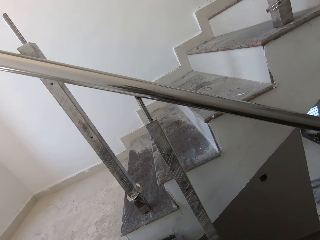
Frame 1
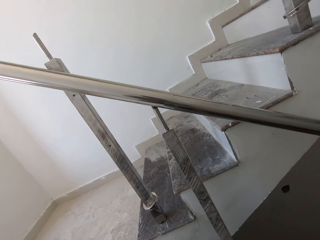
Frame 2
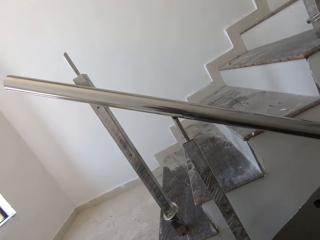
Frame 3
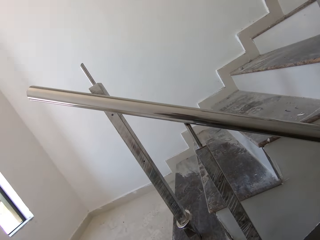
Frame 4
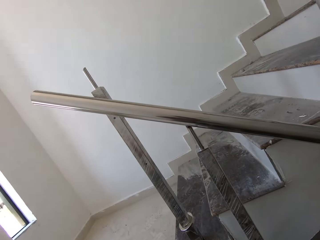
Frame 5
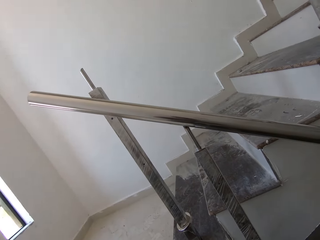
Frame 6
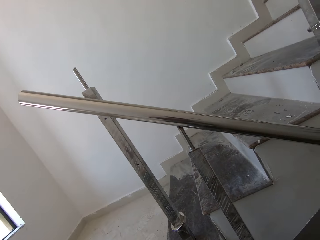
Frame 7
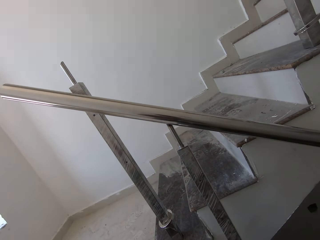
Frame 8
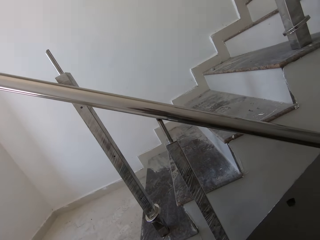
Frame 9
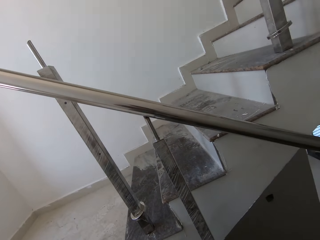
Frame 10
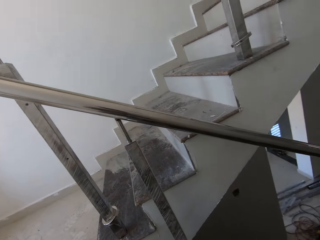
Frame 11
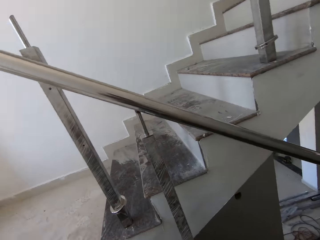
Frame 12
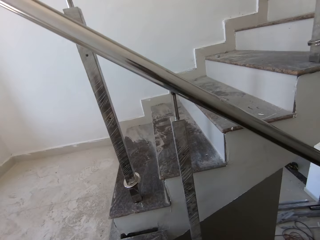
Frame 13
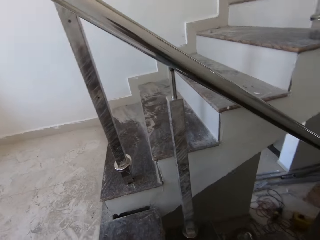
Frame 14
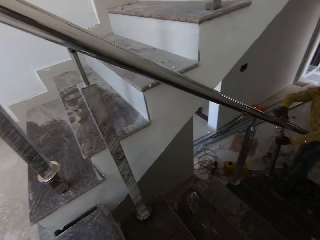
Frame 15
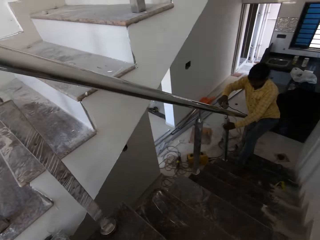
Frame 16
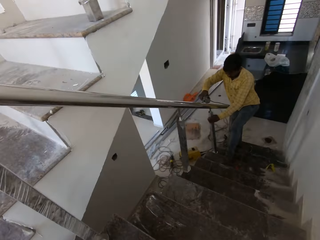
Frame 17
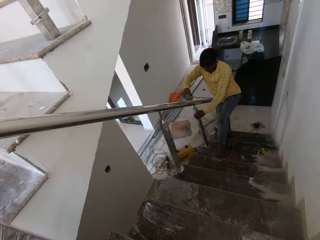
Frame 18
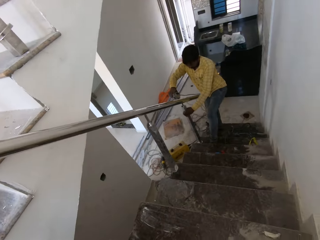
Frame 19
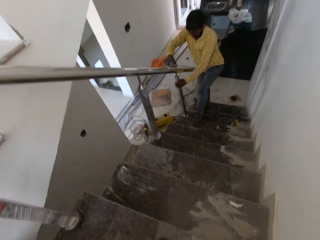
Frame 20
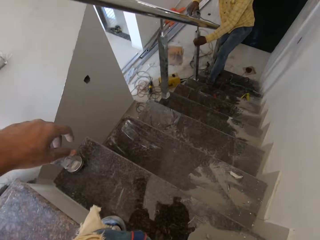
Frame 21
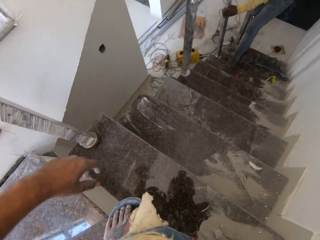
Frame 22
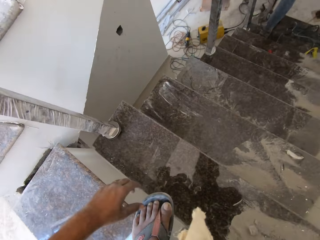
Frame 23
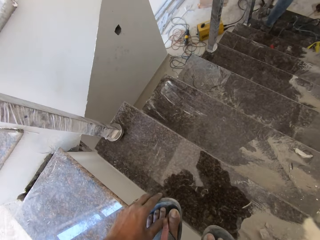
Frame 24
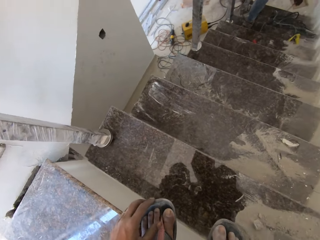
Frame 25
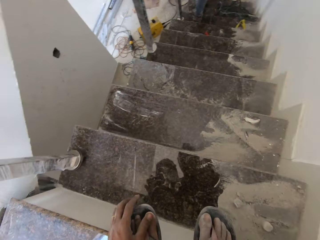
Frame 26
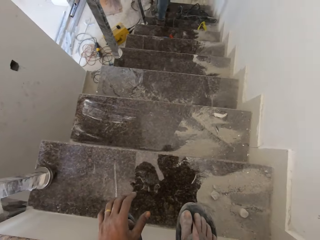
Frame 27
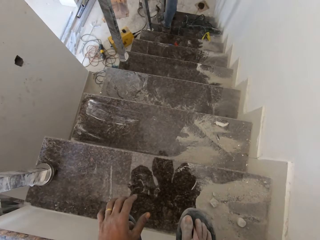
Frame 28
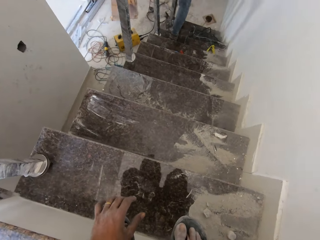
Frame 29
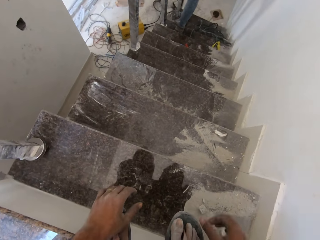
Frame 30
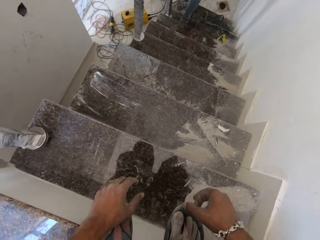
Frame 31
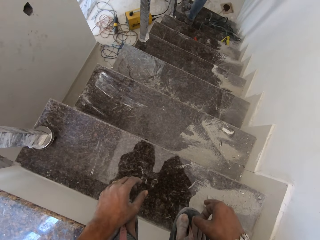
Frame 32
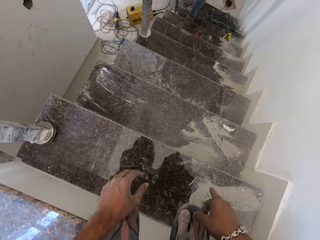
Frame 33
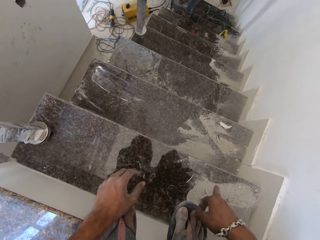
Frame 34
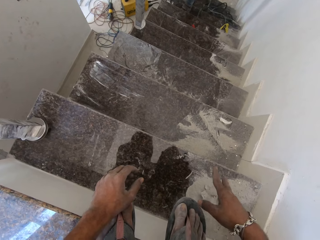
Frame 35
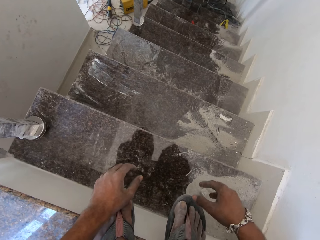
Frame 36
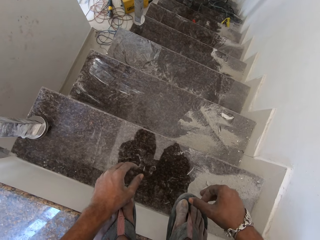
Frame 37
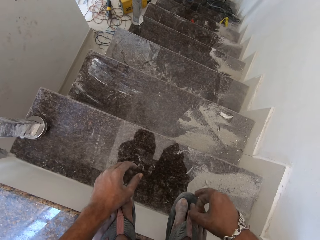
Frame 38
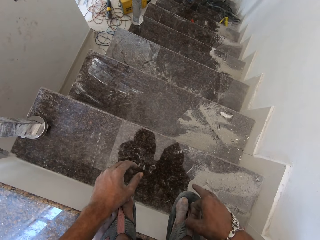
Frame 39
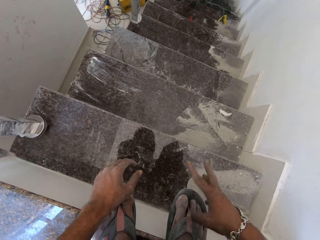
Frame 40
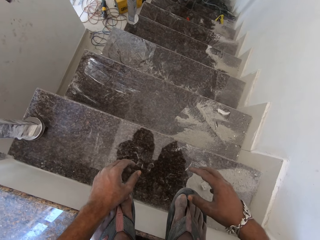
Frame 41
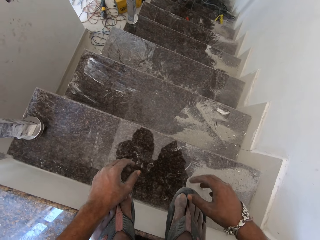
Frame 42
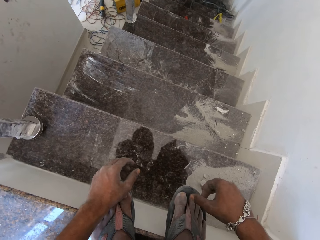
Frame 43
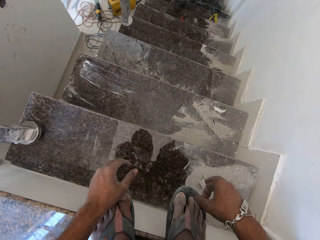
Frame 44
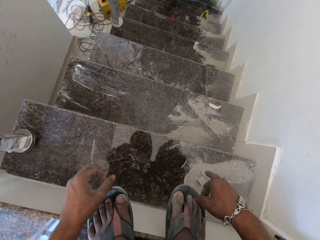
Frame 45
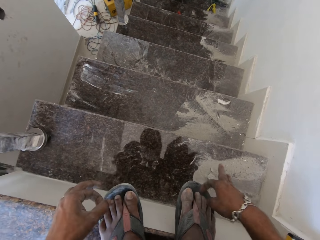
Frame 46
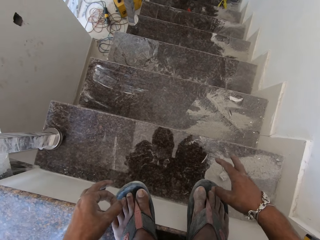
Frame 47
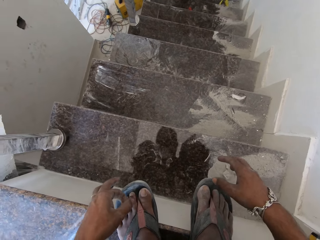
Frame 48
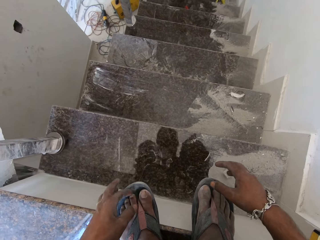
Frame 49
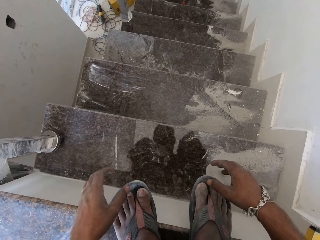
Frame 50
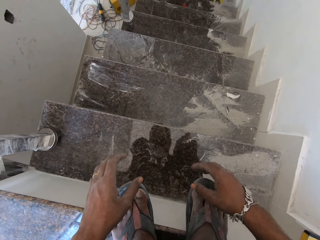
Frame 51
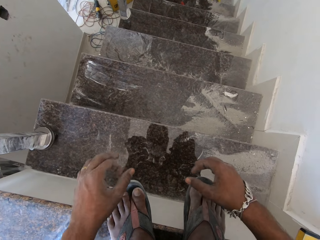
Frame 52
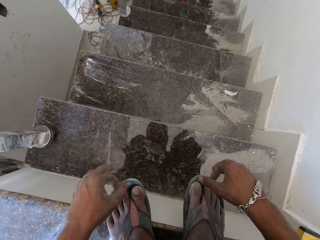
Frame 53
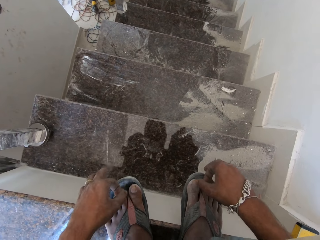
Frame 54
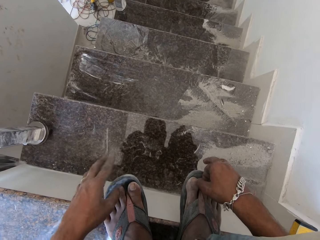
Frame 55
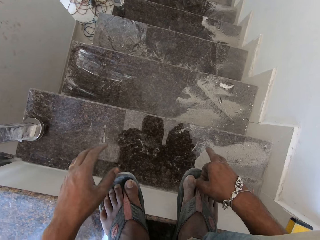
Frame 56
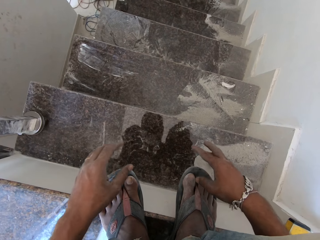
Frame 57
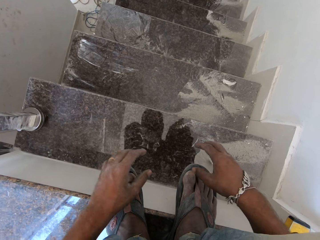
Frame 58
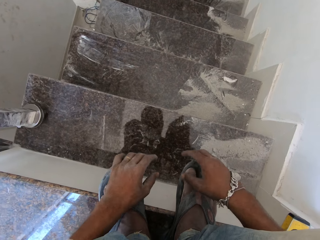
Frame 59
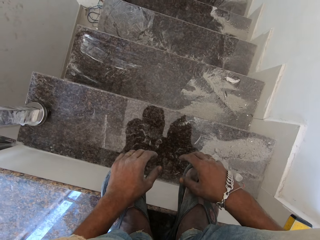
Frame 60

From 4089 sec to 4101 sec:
The camera wearer flicks dust off his slippers with his right finger. He flicks dust off his slippers with his left finger.

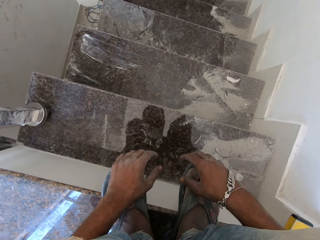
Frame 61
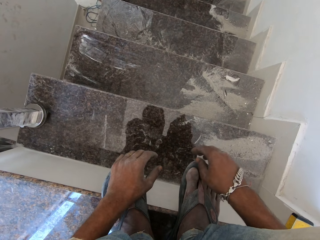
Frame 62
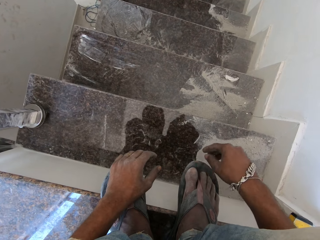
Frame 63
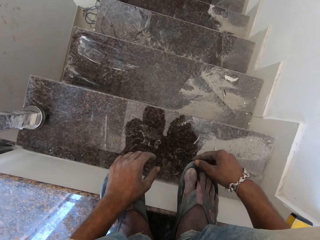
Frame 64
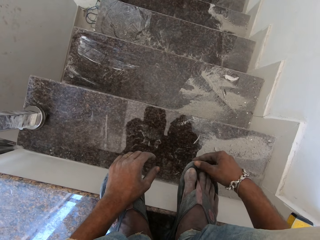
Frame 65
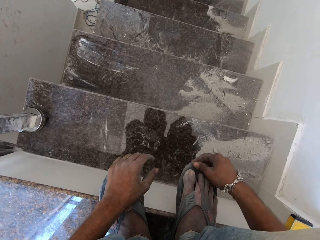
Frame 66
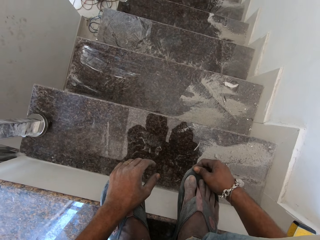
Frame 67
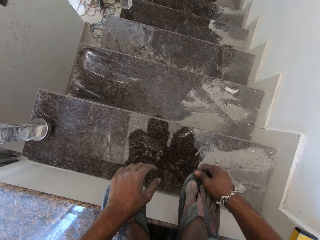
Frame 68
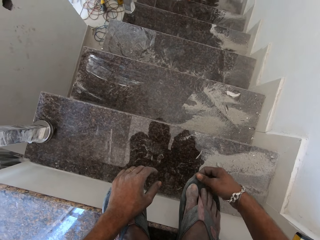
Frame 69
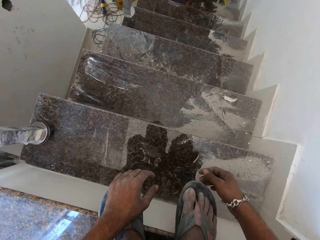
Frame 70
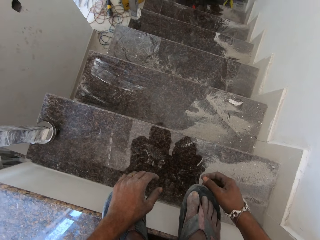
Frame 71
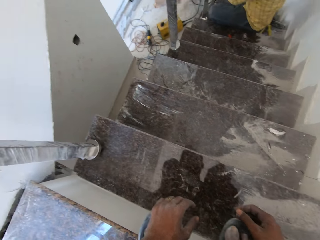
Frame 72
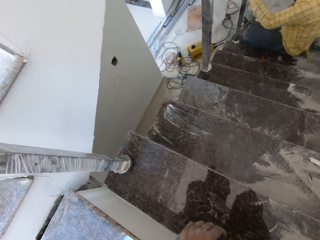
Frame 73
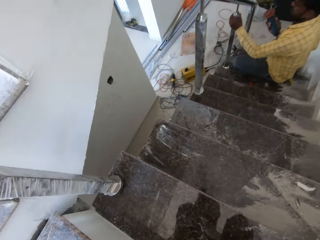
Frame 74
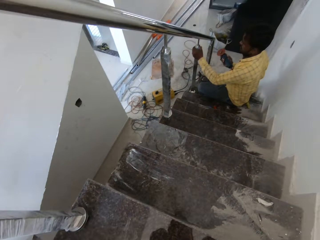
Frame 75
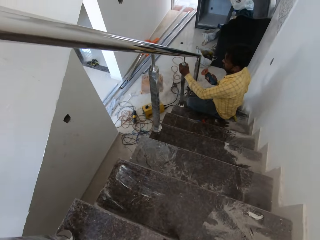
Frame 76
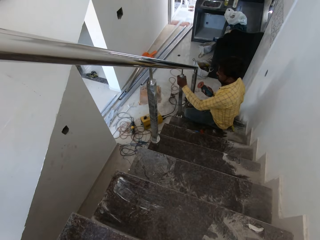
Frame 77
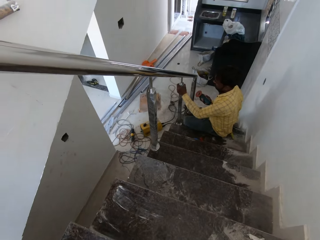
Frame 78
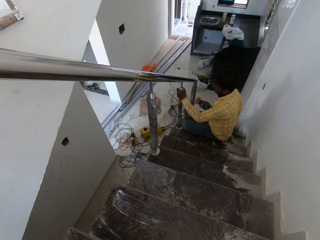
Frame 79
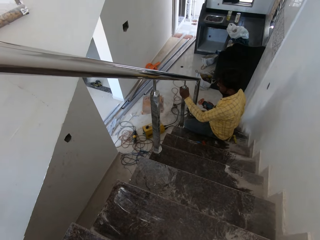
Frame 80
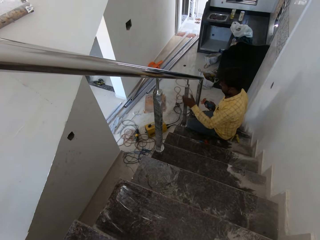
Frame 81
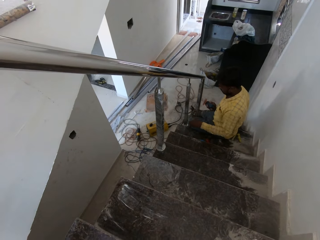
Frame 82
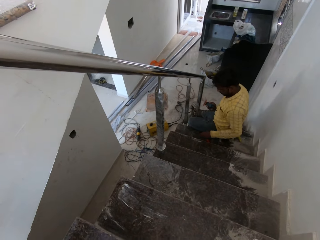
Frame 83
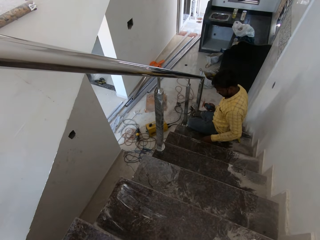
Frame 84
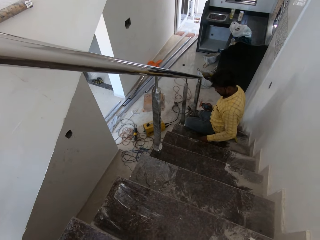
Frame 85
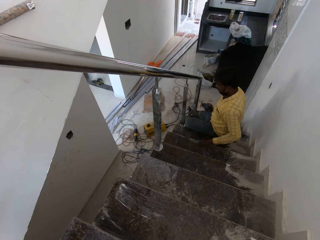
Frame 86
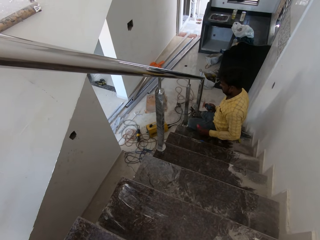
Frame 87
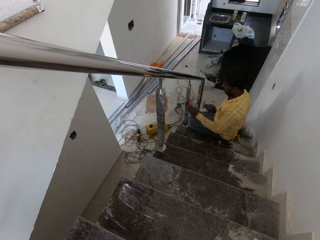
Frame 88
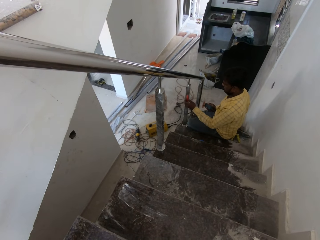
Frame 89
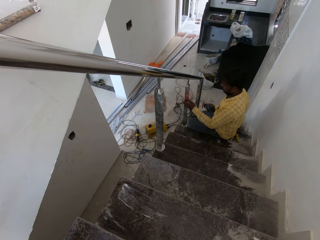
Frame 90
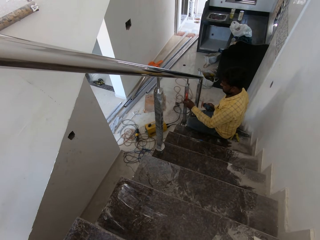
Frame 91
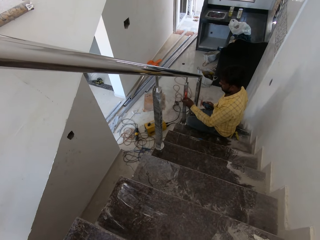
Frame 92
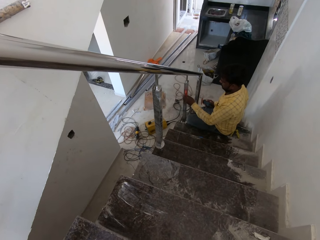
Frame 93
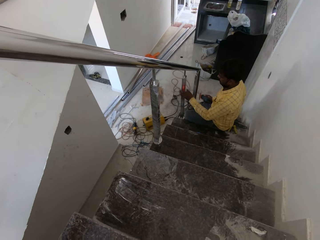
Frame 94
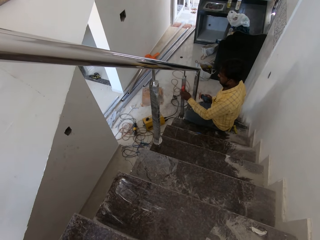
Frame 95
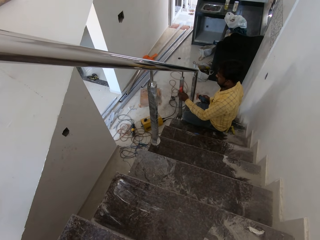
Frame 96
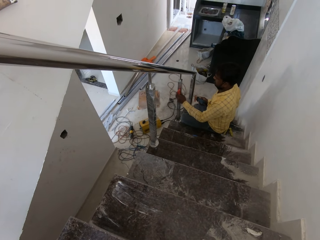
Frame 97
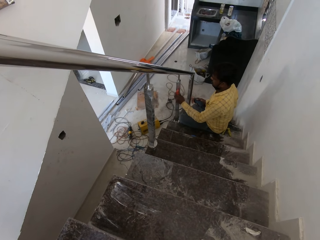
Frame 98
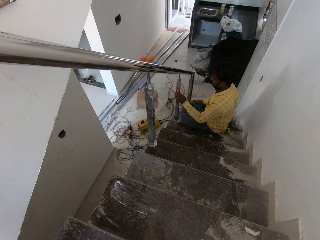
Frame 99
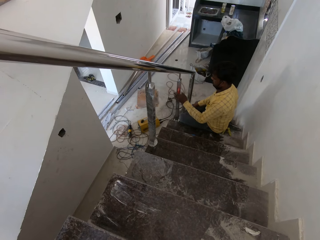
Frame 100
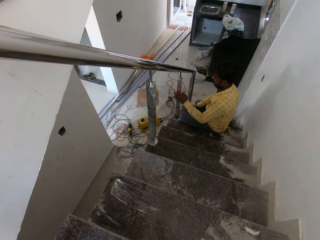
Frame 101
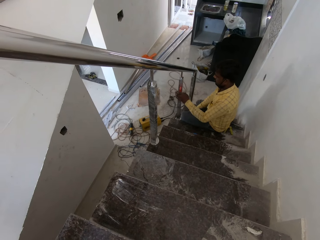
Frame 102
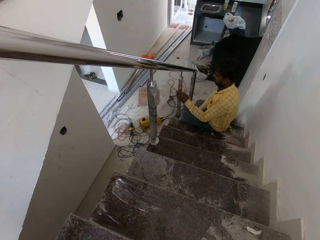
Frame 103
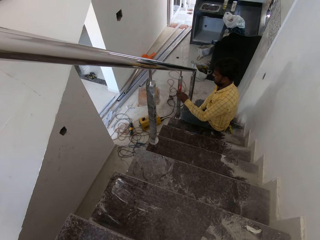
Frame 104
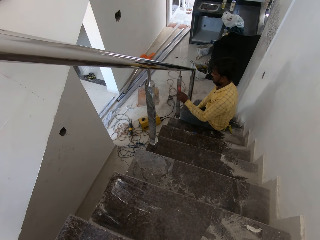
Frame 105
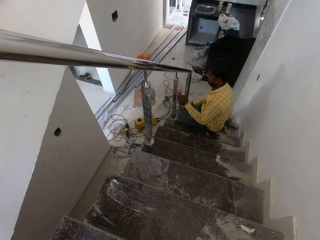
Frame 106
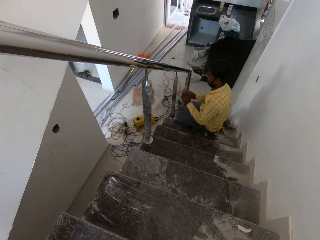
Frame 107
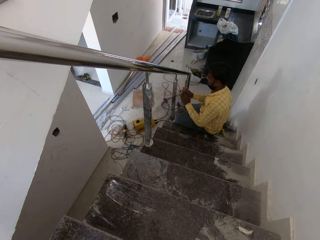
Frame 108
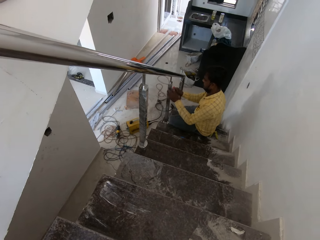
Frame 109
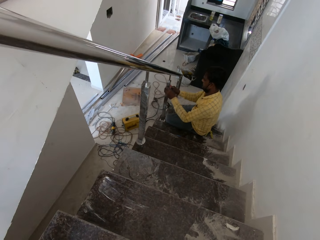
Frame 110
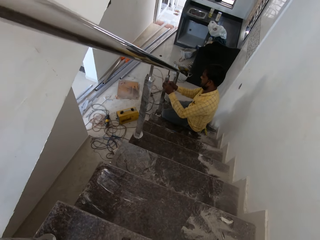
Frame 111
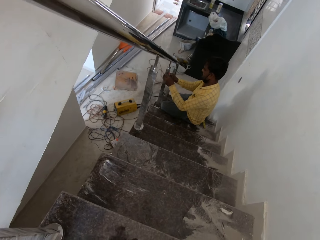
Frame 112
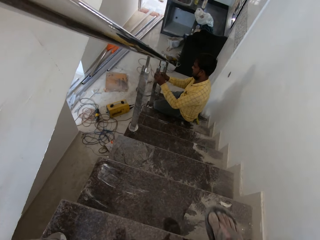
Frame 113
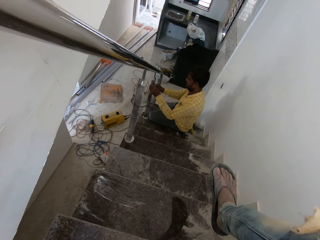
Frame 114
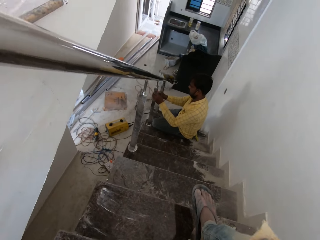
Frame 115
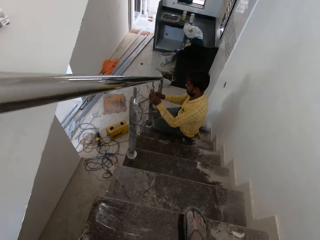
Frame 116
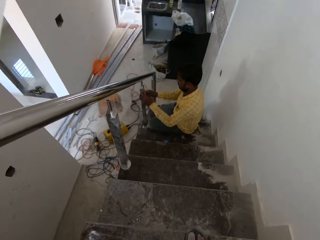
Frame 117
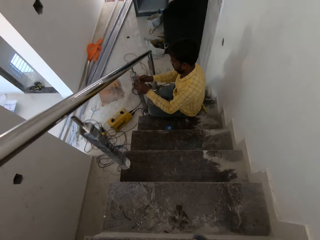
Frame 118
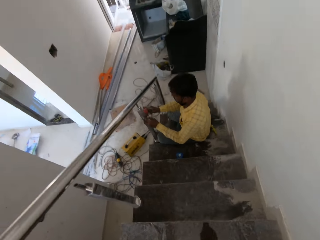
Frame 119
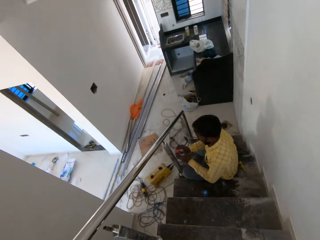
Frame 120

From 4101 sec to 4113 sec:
The camera wearer holds his slippers with his right hand. He picks up the spirit level from the stairs with his left hand. The man puts the spirit level against the baluster of the handrail with his left hand. He puts the angle grinder on the stairs with his right hand. He holds the spirit level with his right hand, puts the spirit level against the handrail baluster with his right hand and holds the handrail baluster with his left hand.
